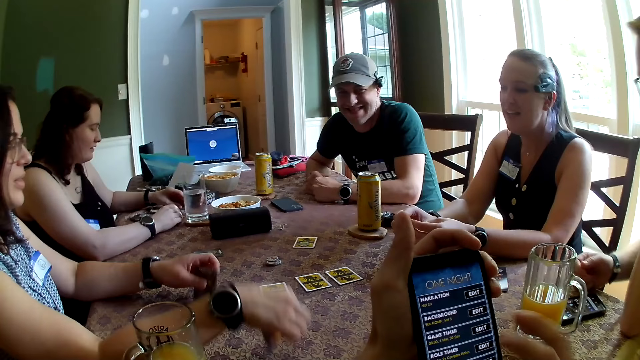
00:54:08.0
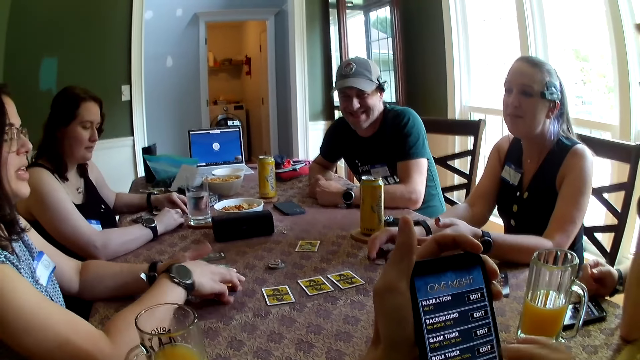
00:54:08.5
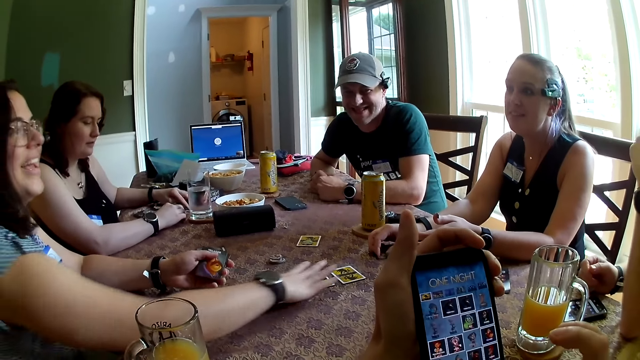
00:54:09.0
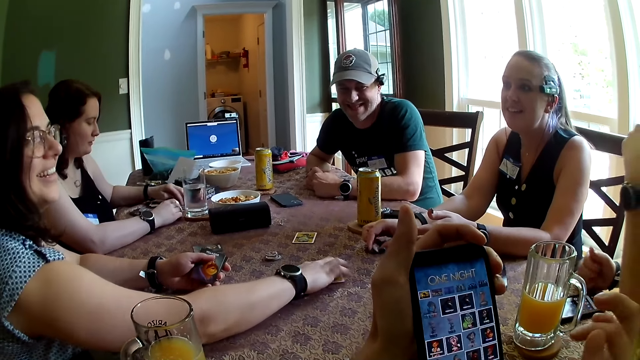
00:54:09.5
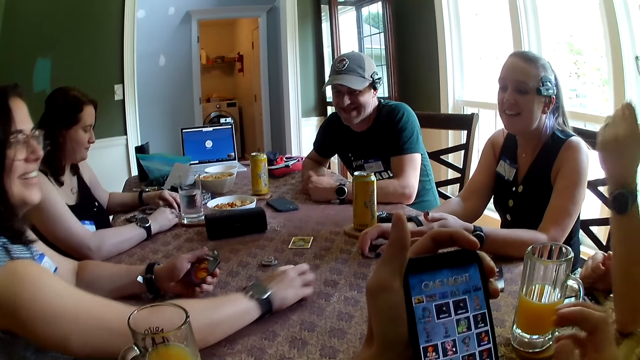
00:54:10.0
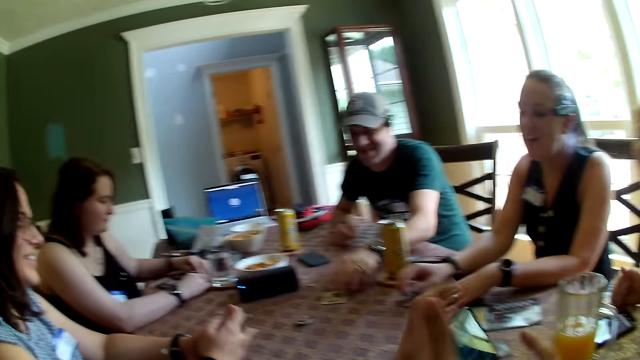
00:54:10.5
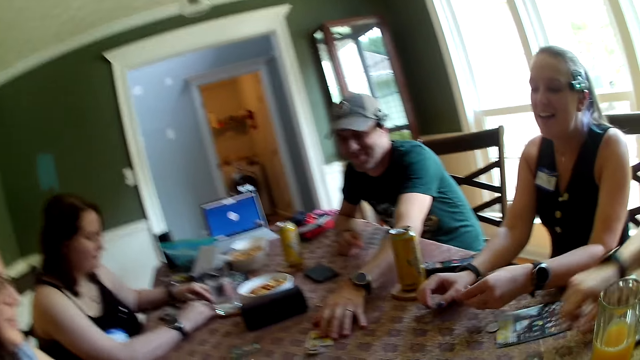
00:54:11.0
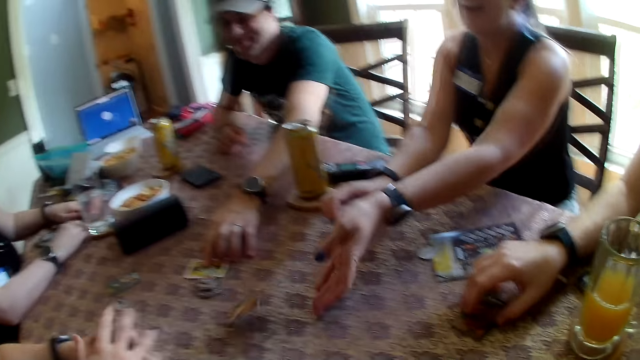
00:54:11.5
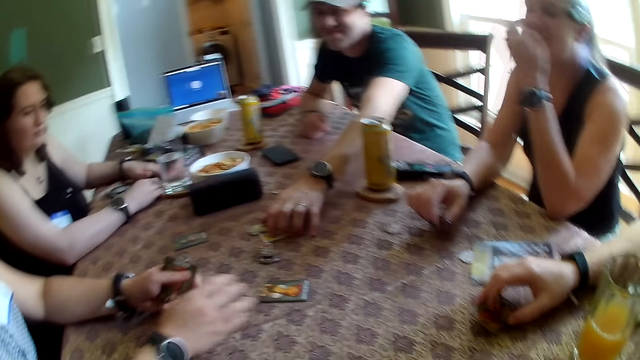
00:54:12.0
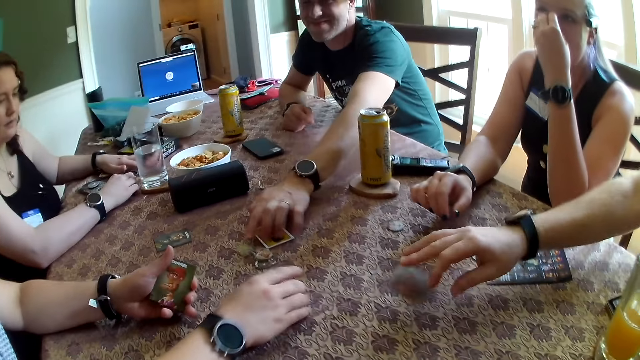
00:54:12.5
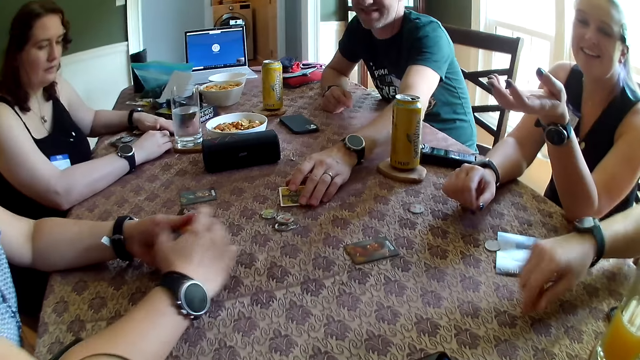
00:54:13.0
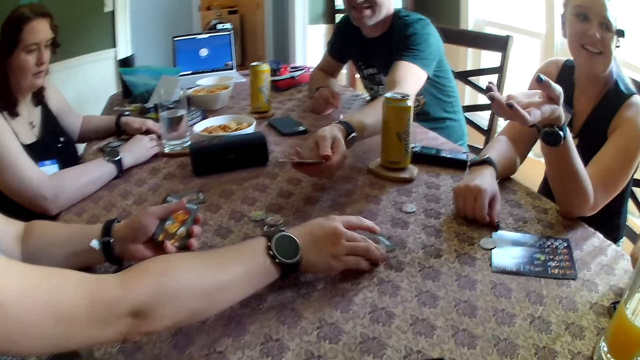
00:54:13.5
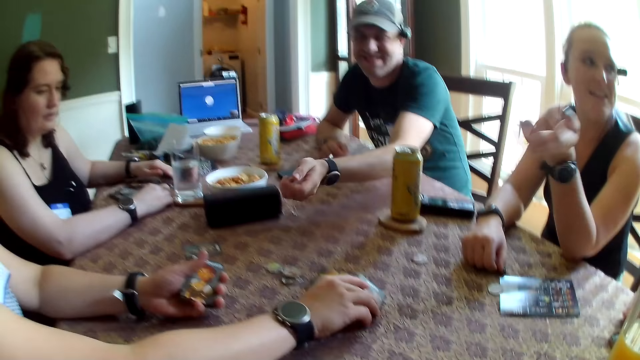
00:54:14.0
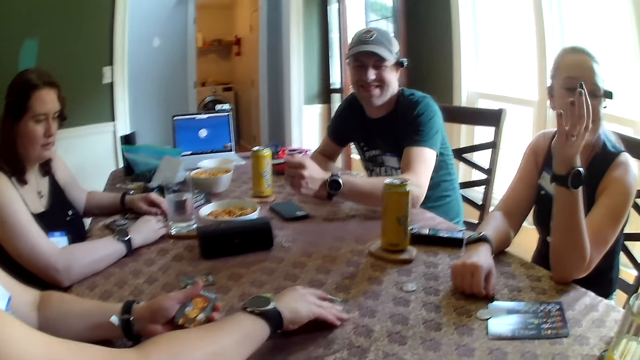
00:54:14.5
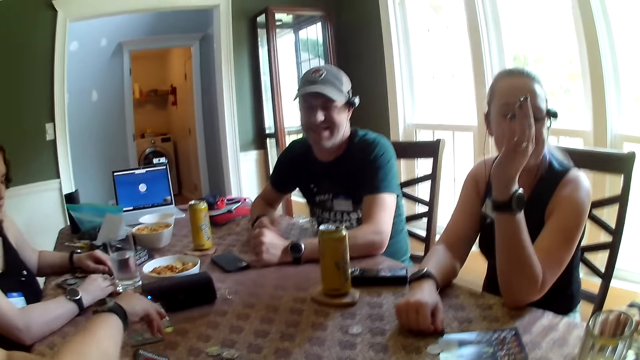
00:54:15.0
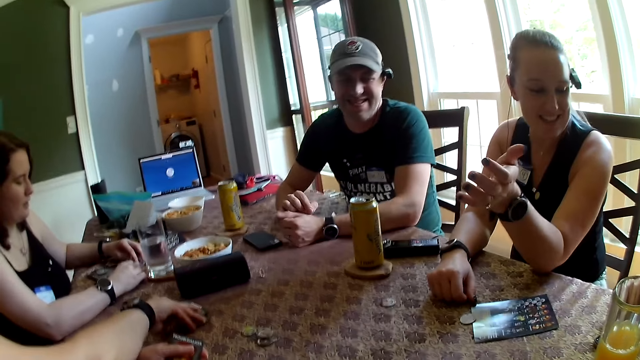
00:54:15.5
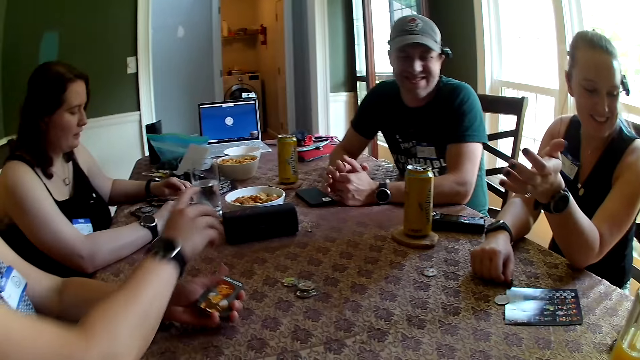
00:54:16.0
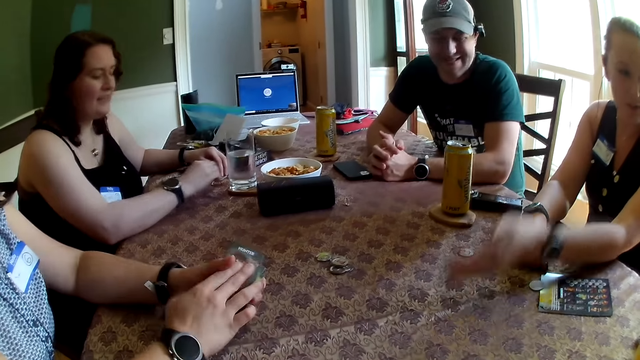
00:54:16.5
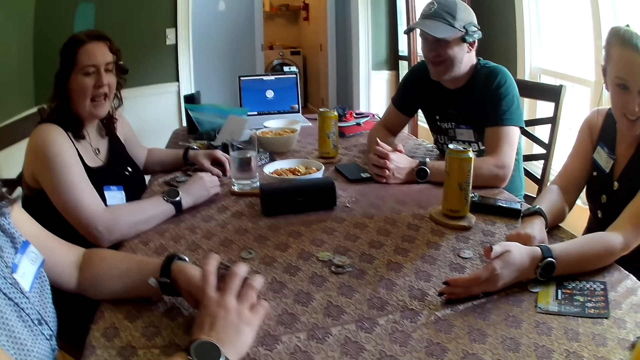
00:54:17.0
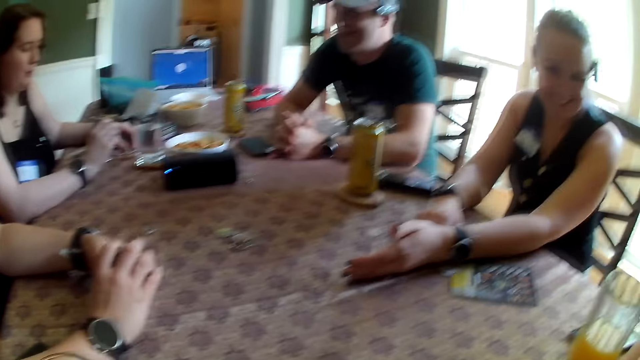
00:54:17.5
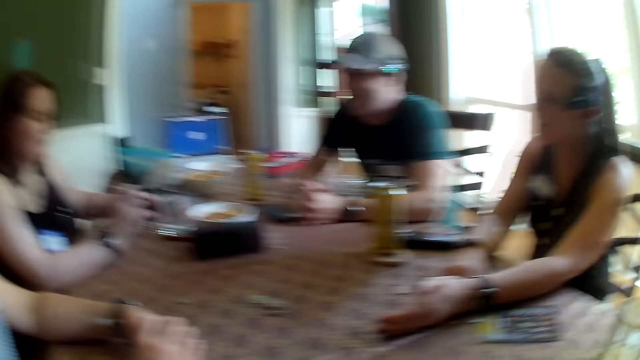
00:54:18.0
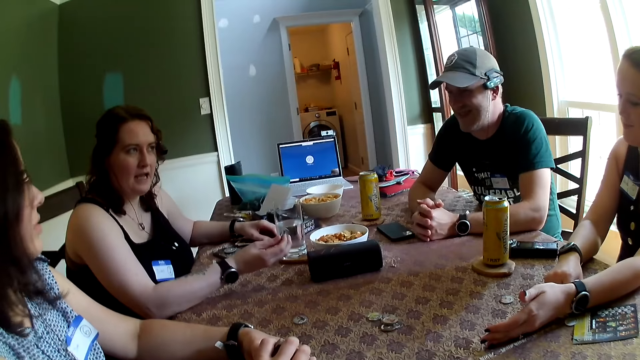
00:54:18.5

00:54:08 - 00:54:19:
A woman moves a chip on the dining table with both hands. A second woman picks up a game card from the table with her right hand, passes the game card in her right hand to her left hand, and picks up a game card from the table with her right hand. A third woman picks up the game card on the dining table with her left hand. A man moves a game card across the dining table with his left hand. The third woman places the game card on the dining table with her left hand. Another man picks up a game card from the dining table with his right hand. The second woman passes the game card in her right hand to her left hand. The other man picks up a game card from the dining table with his right hand. The third woman touches her face with her left hand. The other man places the game card on the dining table with his right hand. The first man moves a game chip across the dining table with his left hand. The second woman picks up a game card from the table with her right hand and passes the game card in her right hand to her left hand. The first man picks up a game card on the dining table with his left hand. The second woman picks up a game card from the table with her right hand. The first man places the game card on the dining table with his left hand. A third man folds both hands. A fourth woman puts her left hand on the table. The third woman talks with the people at the table.

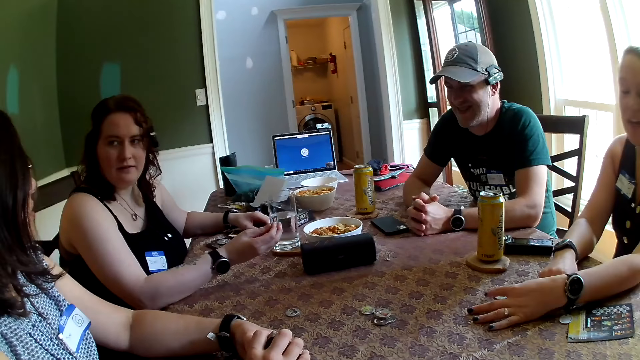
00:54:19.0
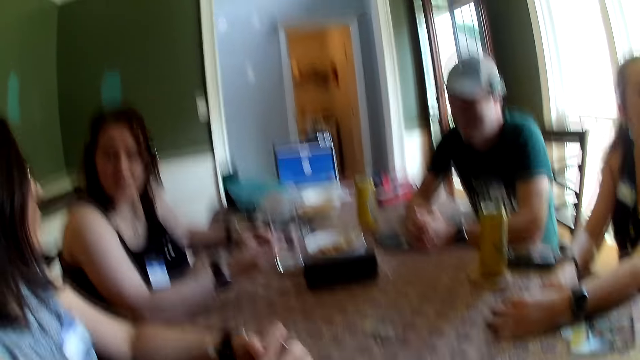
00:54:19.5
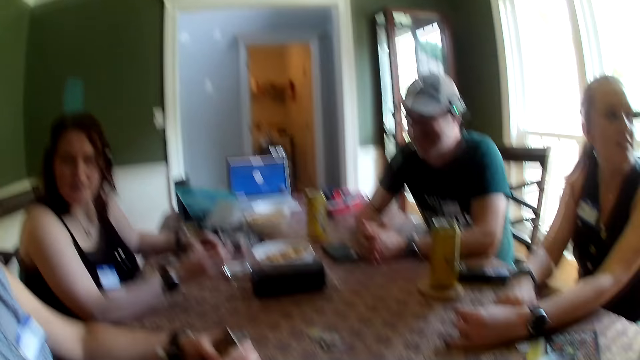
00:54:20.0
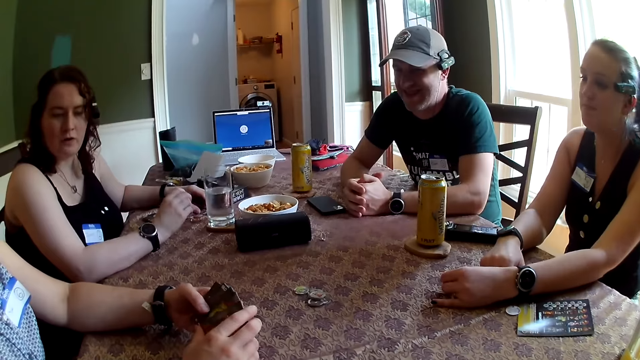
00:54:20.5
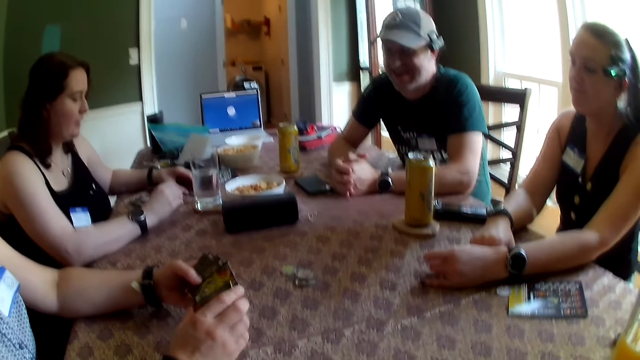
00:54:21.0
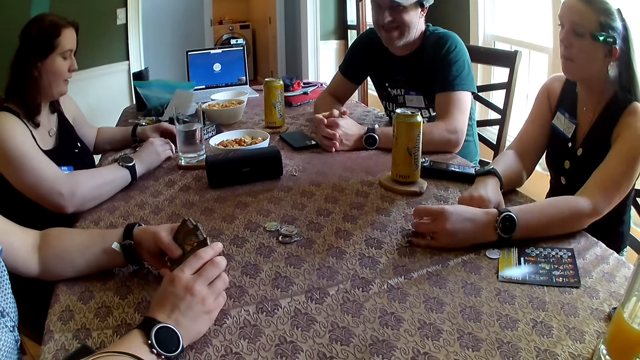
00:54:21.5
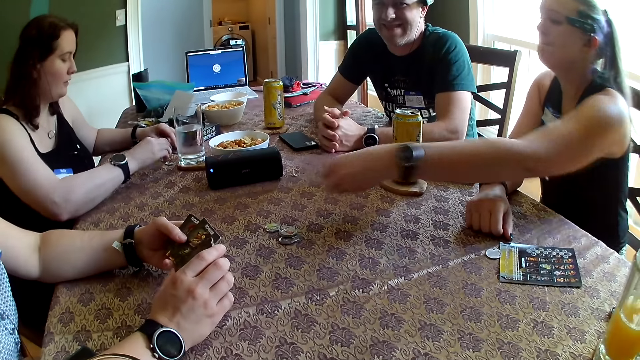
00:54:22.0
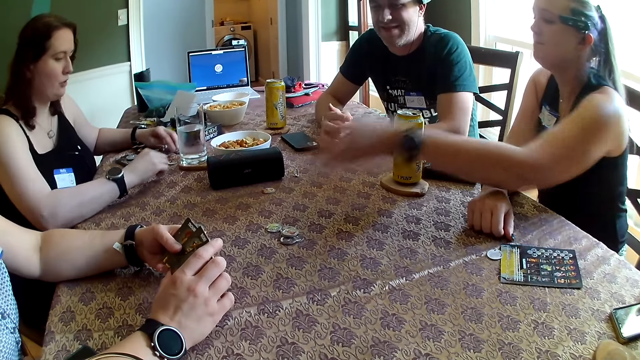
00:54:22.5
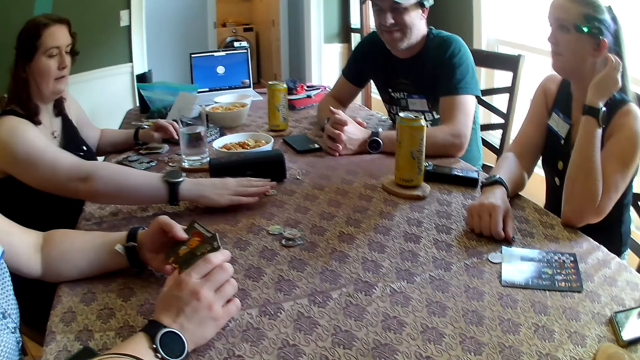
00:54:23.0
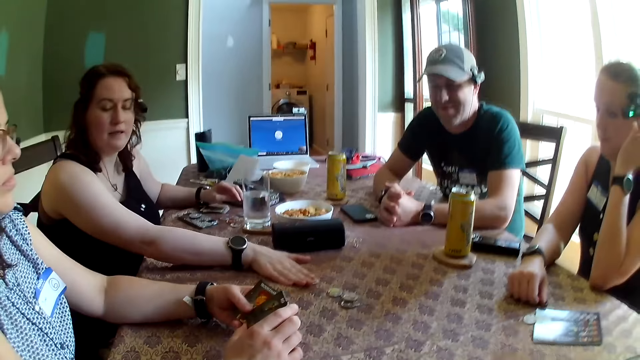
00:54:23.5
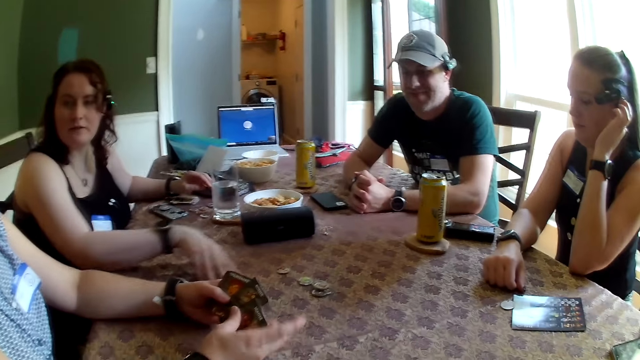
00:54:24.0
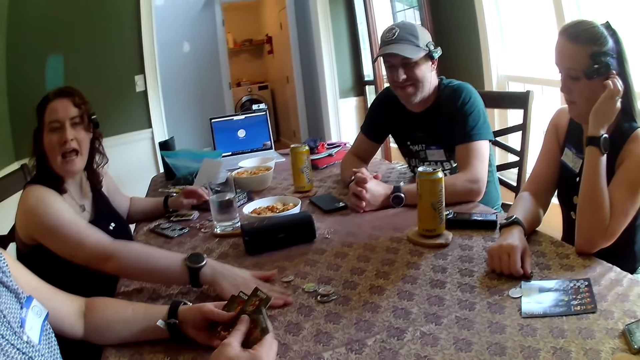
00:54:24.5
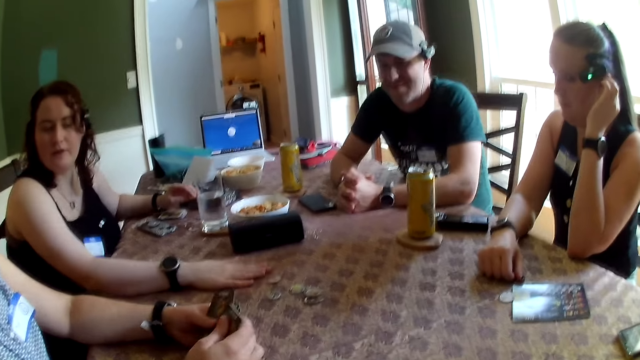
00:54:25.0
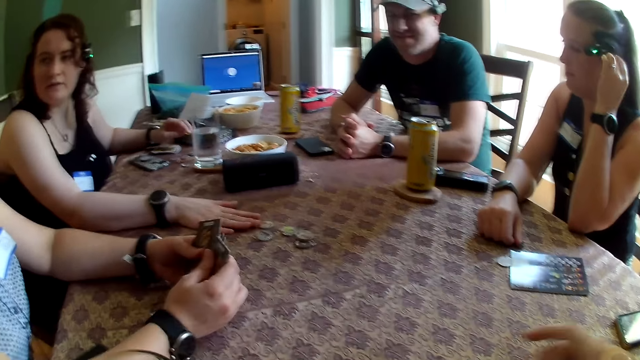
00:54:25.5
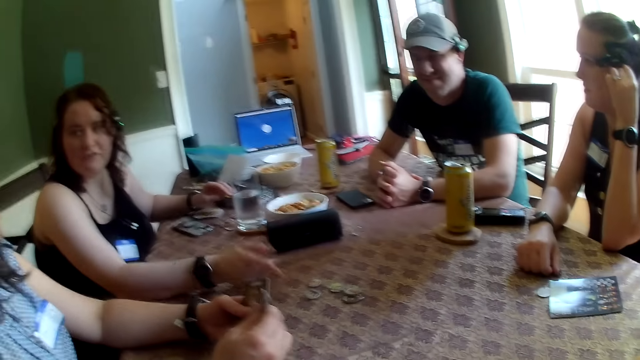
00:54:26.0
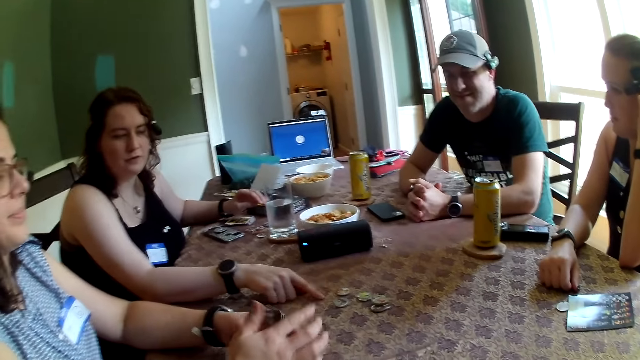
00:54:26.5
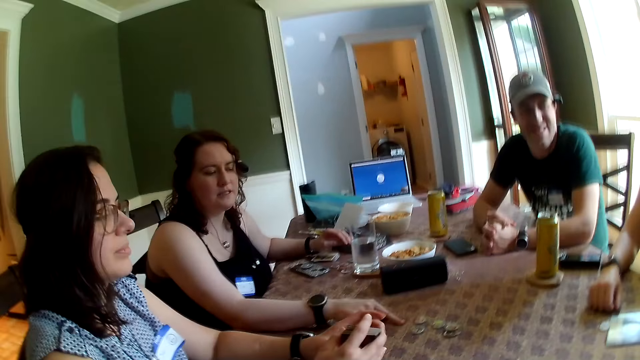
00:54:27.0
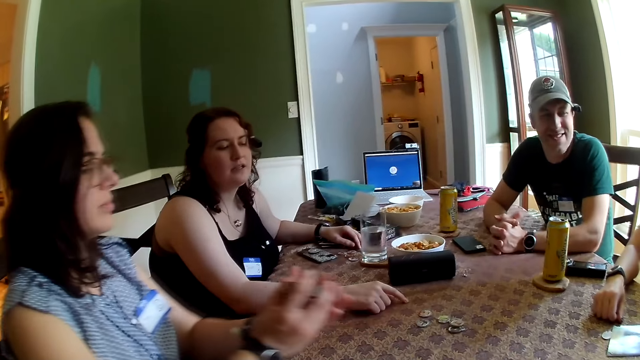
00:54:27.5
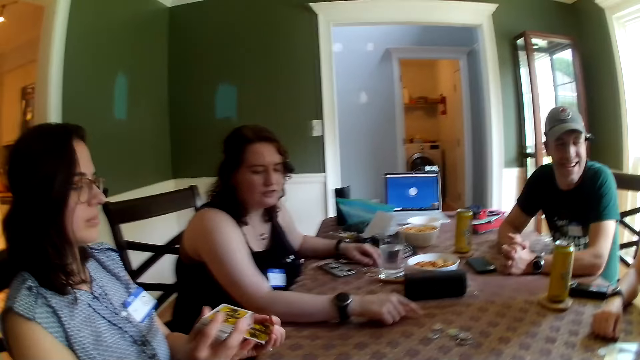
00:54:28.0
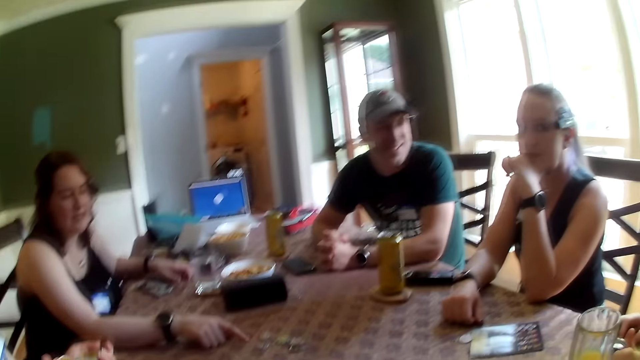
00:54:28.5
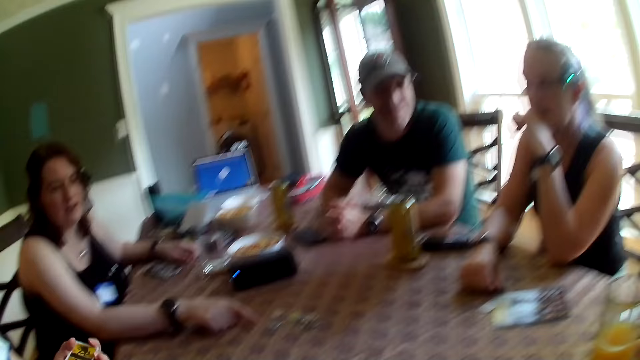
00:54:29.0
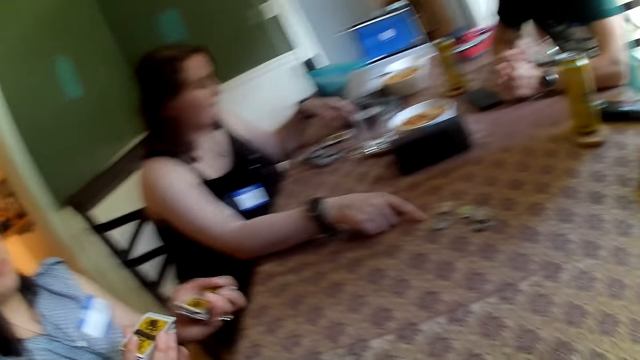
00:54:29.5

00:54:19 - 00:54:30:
A woman picks up the chip from the table with her left hand. The woman tosses the chip on the table to another woman. The other woman drops the chips on the table. The other woman drops the chip on the table with her right hand. A man picks up a cup from the table with his left hand. The first woman tosses the chip on the table with her left hand. The other woman moves a chip on the table with her right hand. She moves a chip on the table with her right hand again. She touches the table with her right hand.
